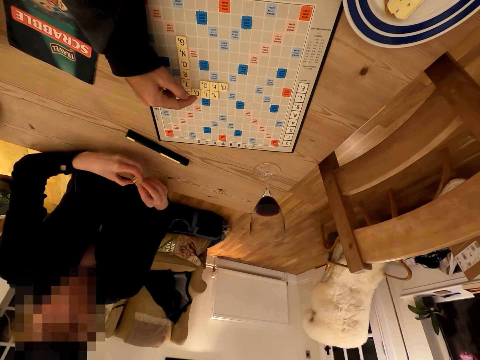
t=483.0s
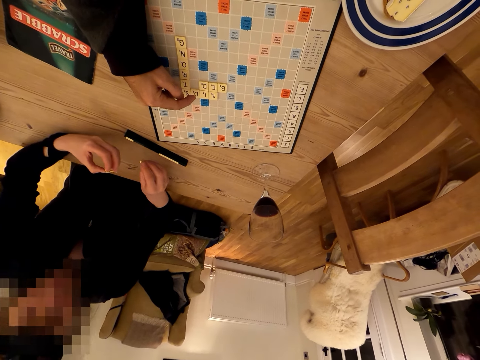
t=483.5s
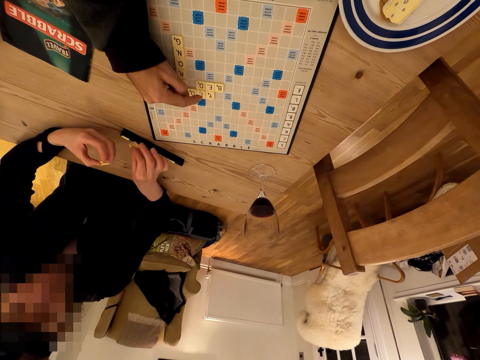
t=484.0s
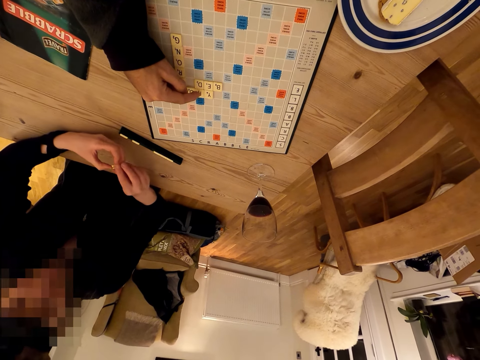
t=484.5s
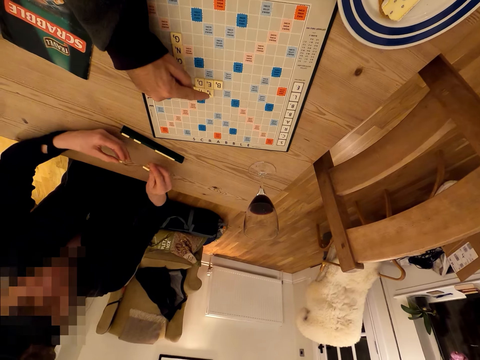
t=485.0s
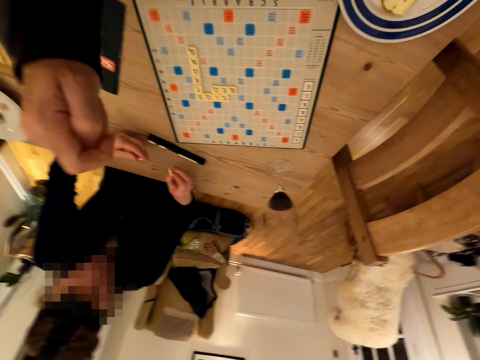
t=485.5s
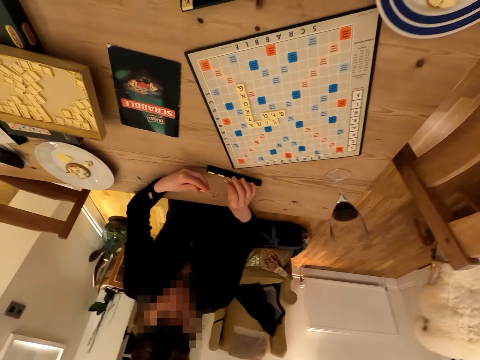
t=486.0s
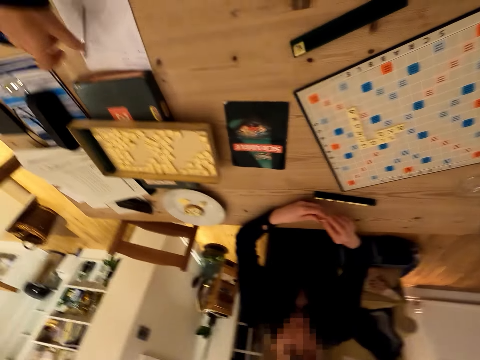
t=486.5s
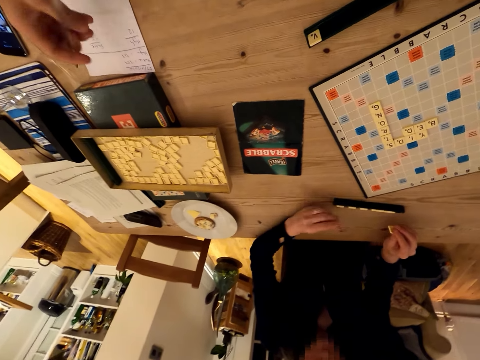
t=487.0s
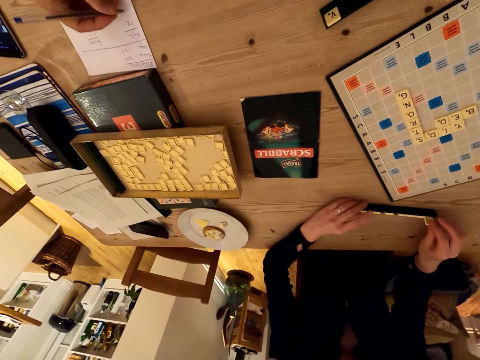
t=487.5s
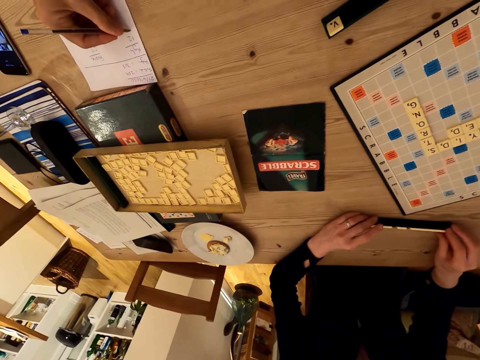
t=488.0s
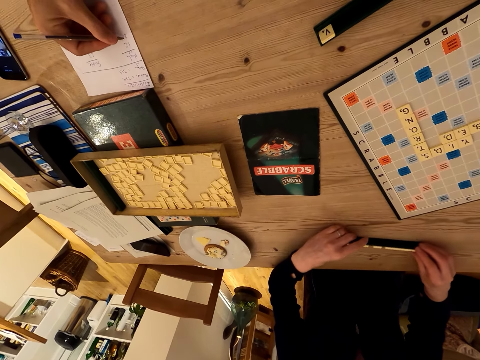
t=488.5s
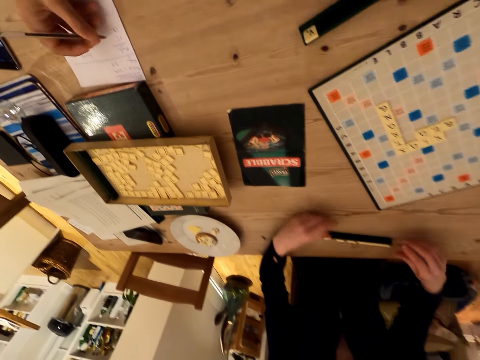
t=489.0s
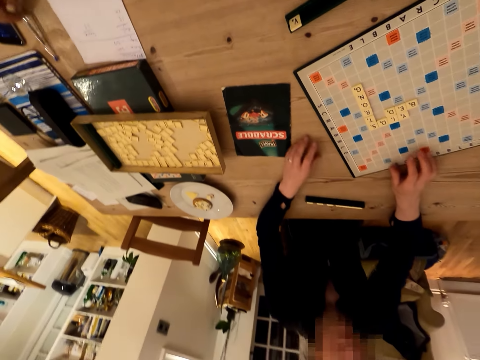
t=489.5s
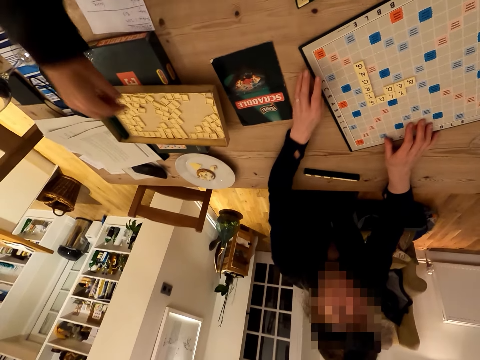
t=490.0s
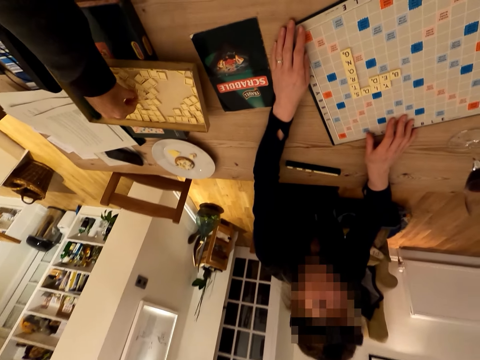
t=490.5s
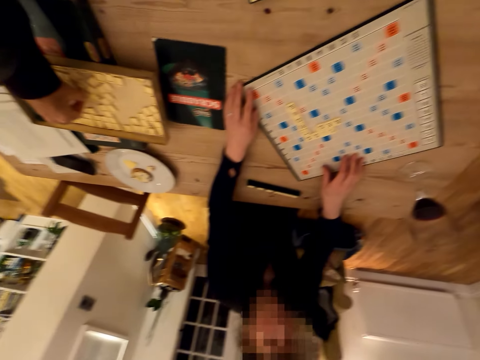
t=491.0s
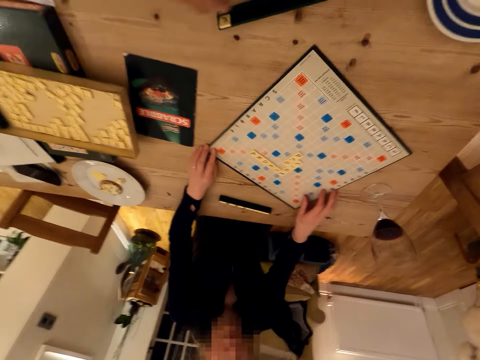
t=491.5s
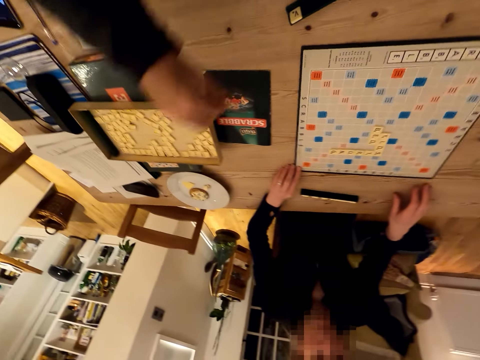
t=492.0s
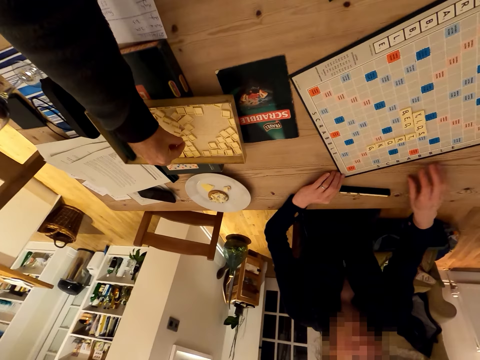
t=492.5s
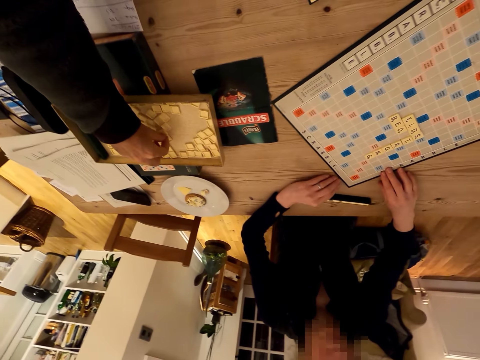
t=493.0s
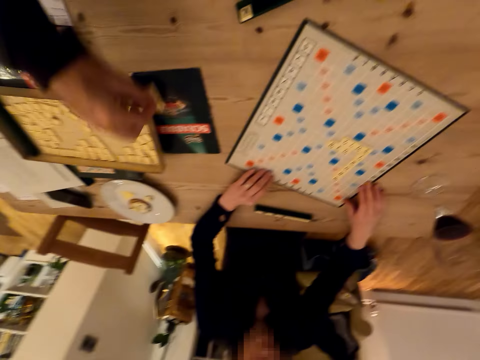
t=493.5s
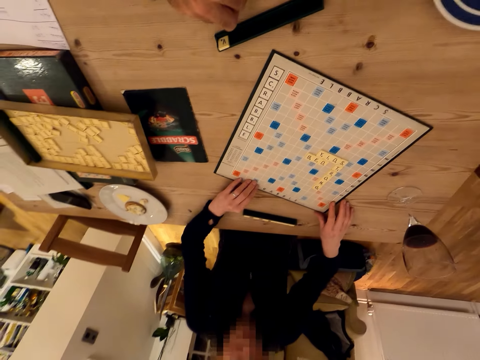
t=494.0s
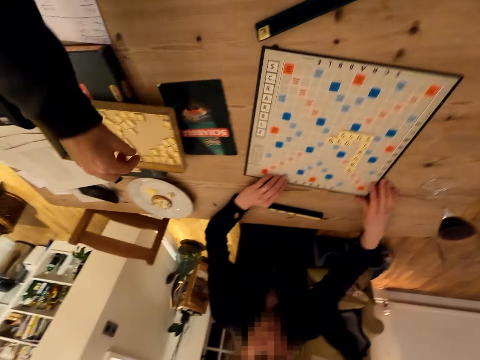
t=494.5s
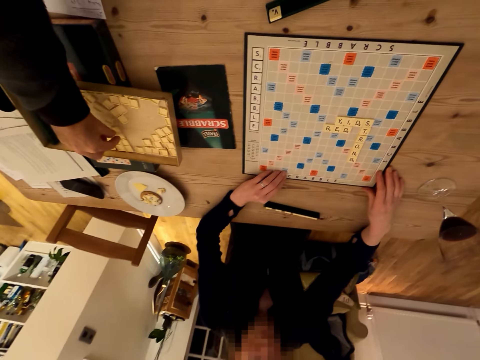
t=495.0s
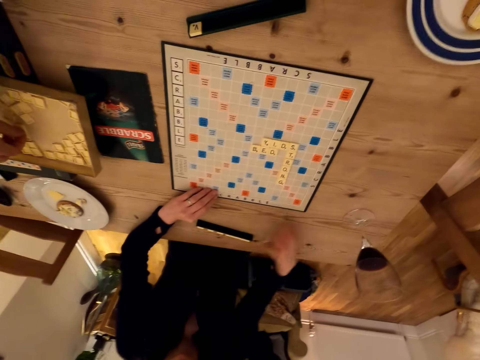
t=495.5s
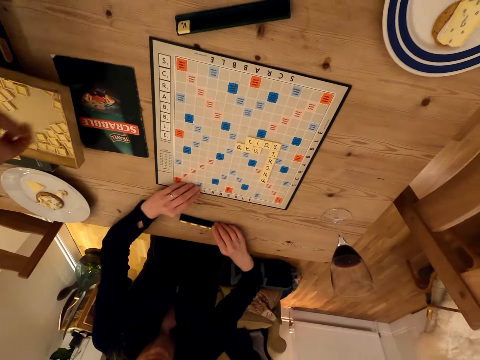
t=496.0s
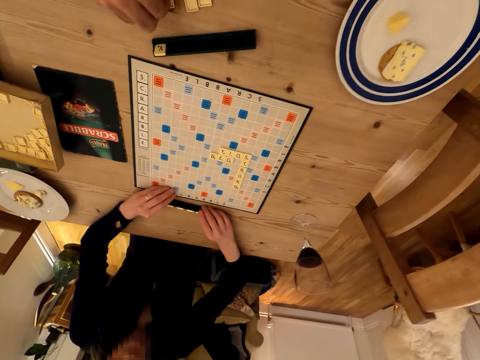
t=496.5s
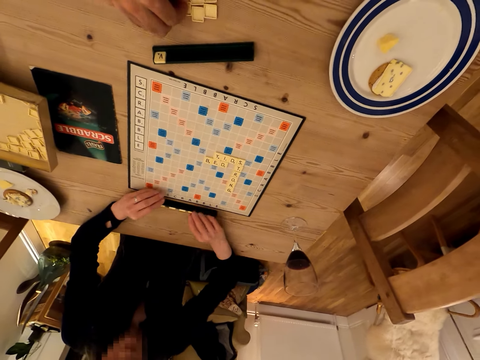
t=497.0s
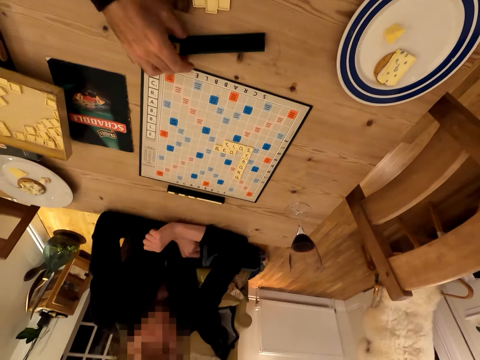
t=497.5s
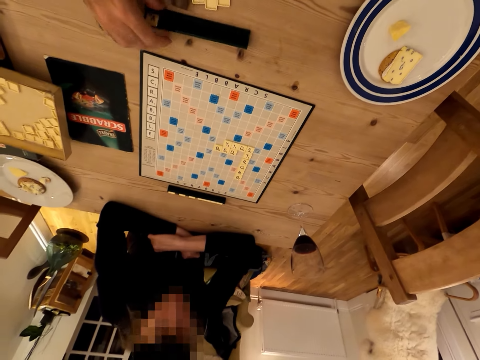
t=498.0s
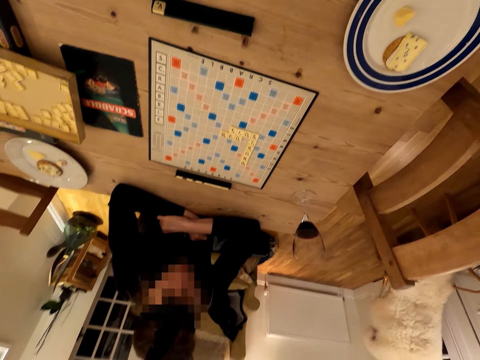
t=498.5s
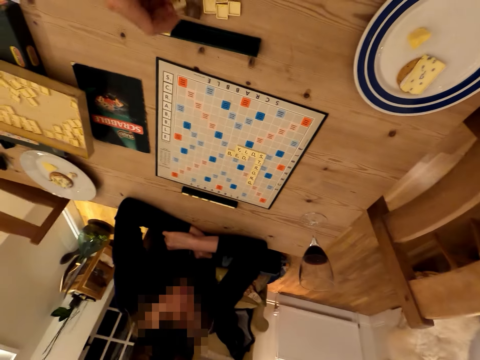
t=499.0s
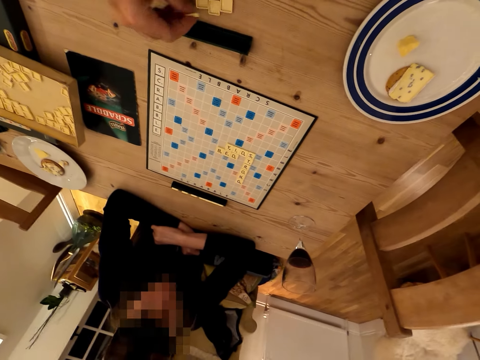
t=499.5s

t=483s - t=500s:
A woman plays the Carcassonne game. The camera wearer places scrabble letters on something. They pick up a pen. They write on the paper. They pull something. They put the pen aside. They pick up a Carcassonne puzzle or scrabble letters. The woman moves the Carcassonne board game or scrabble board. The camera wearer picks up the scrabble letters. The woman touches something and folds her hands.

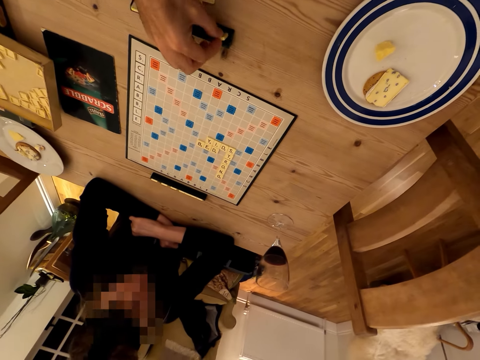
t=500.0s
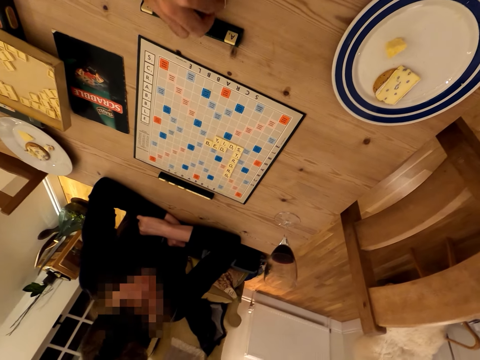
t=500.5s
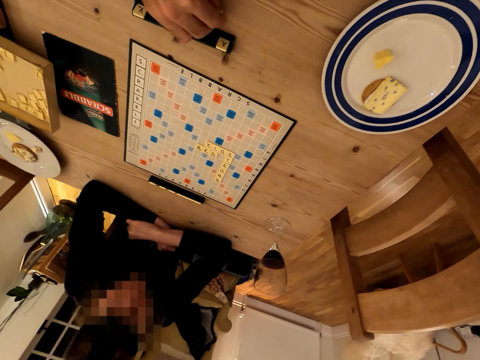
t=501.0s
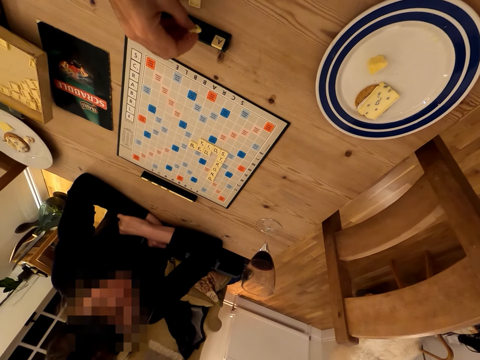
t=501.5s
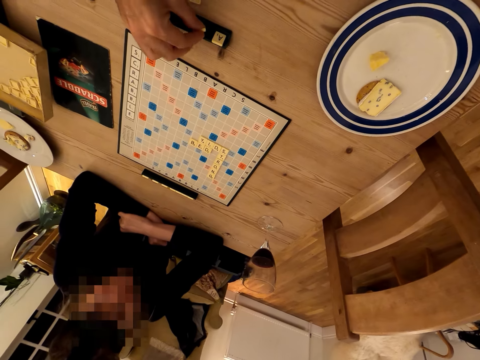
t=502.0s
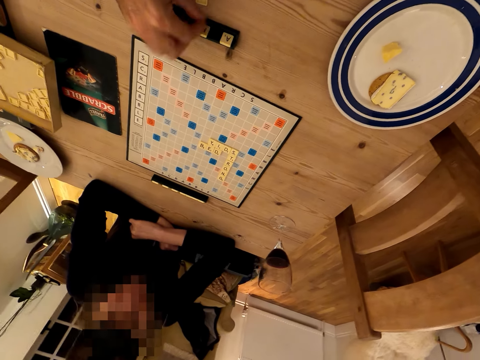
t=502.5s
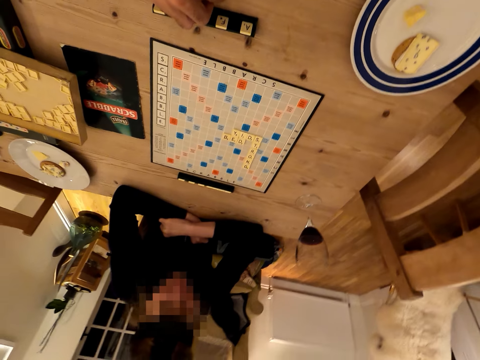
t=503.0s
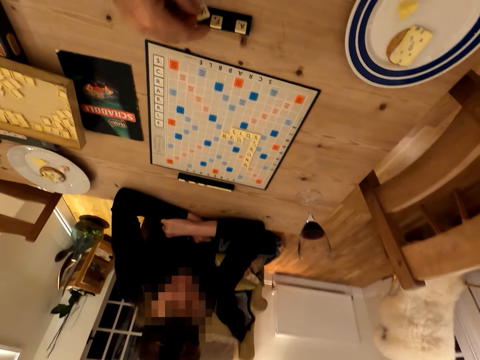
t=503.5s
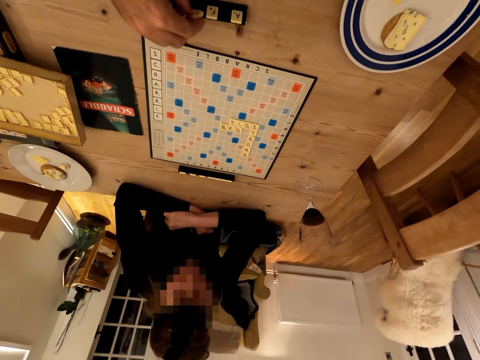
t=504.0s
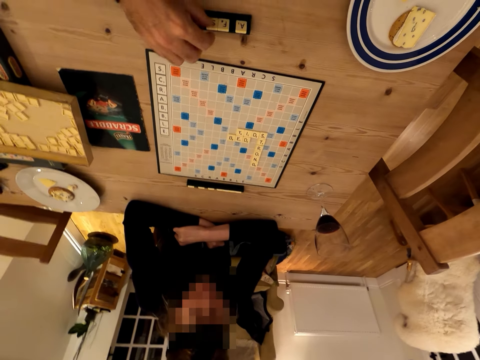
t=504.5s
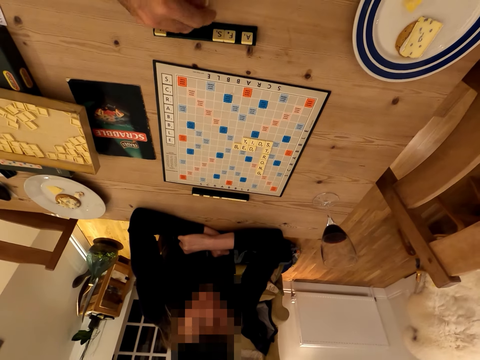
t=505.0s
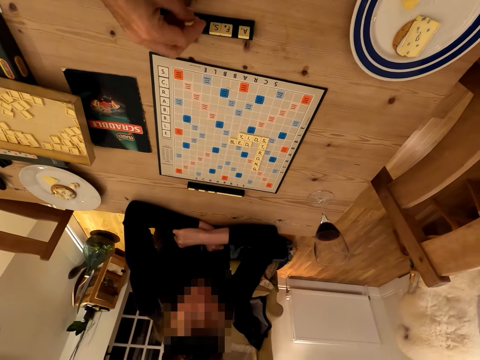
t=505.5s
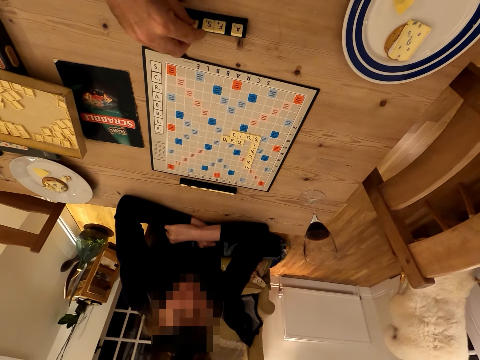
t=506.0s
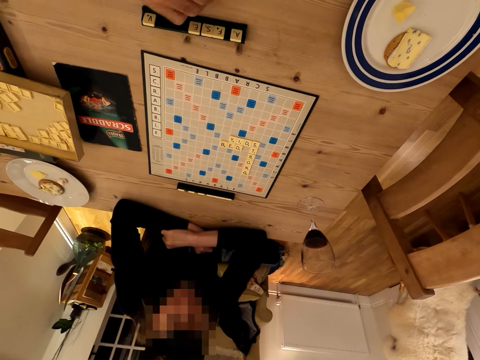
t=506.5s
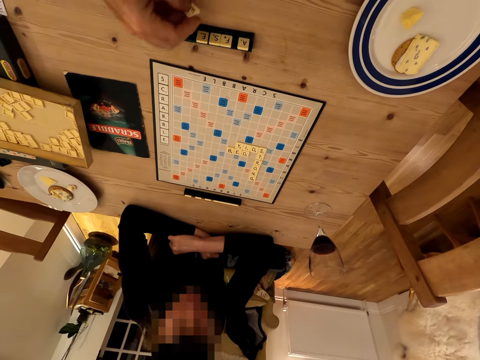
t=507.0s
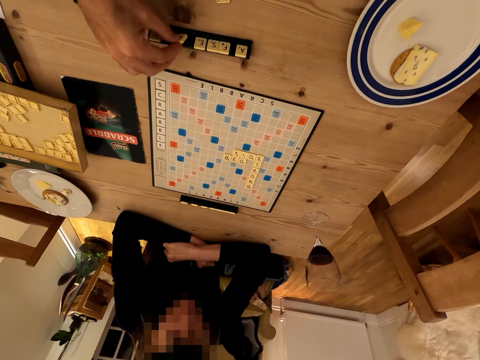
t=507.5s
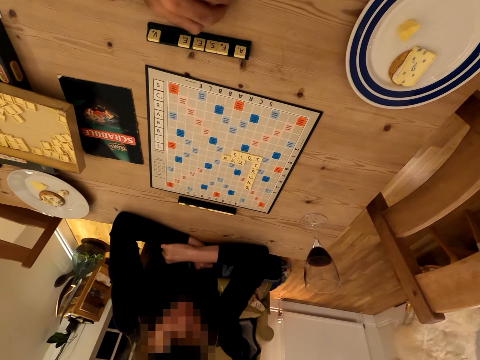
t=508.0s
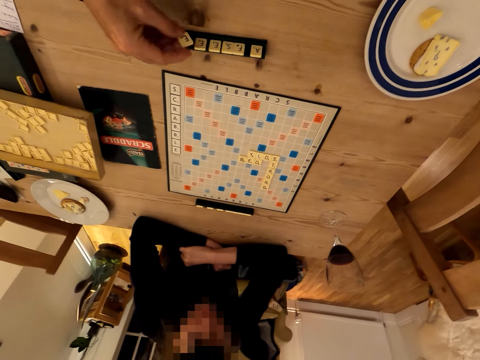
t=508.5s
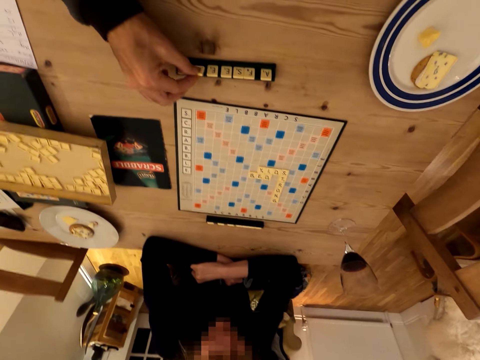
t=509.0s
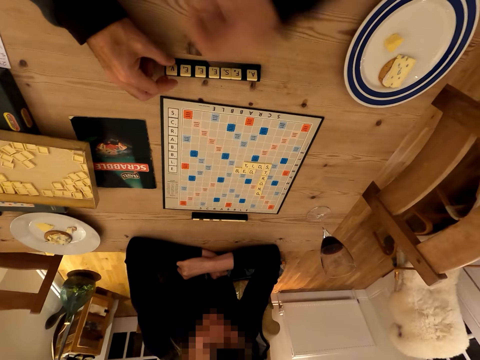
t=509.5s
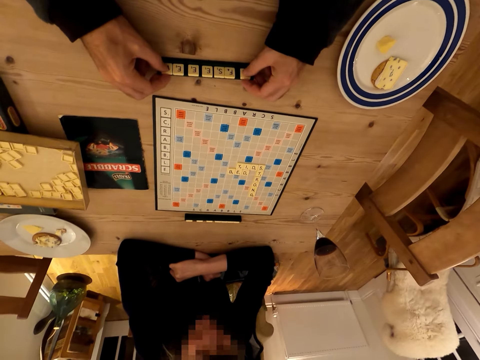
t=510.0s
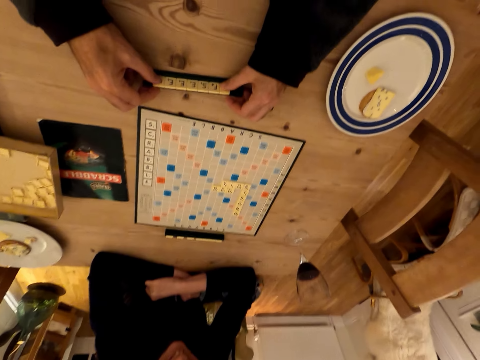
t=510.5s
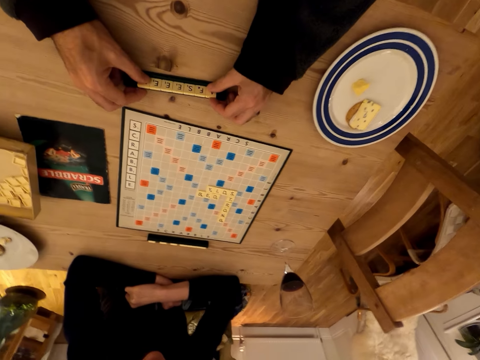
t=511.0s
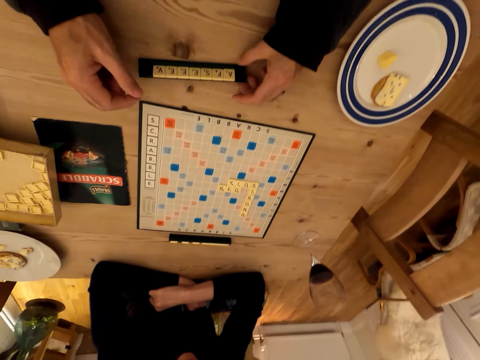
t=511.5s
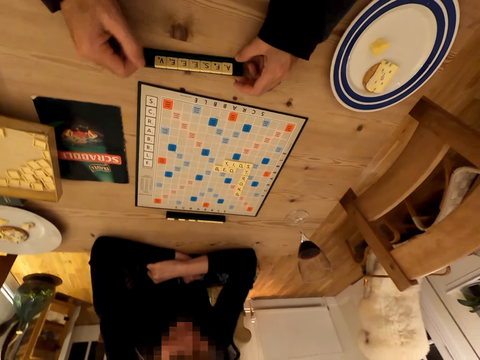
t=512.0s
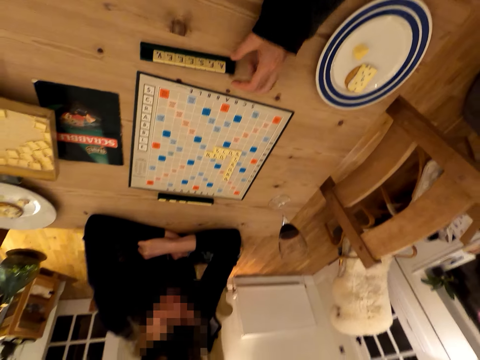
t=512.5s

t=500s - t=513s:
The camera wearer fixes the Carcassonne puzzle. They place scrabble letters on something. They touch the scrabble letters.
